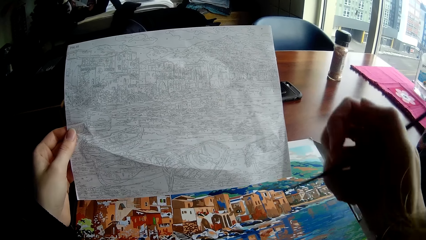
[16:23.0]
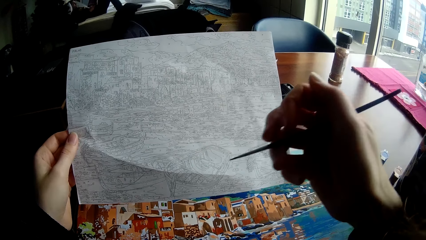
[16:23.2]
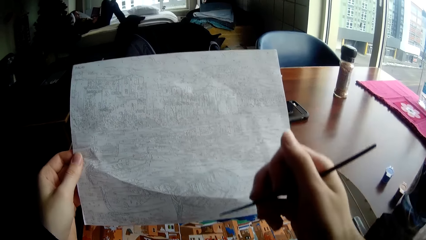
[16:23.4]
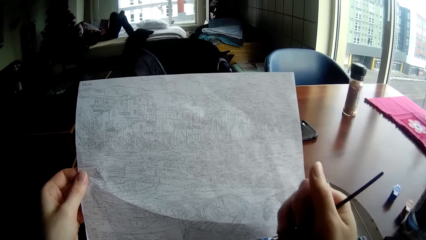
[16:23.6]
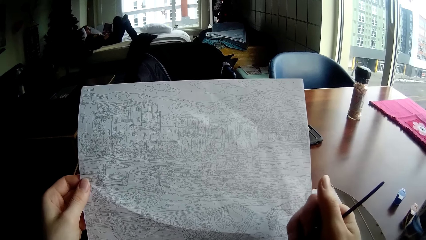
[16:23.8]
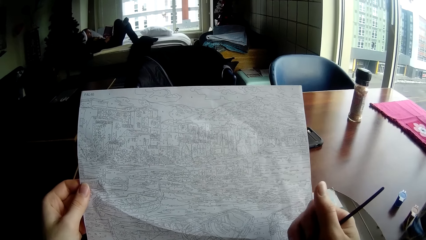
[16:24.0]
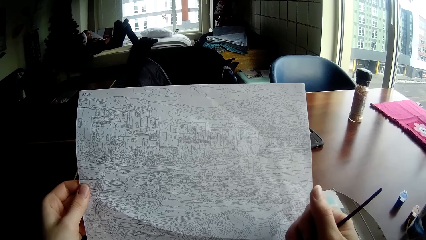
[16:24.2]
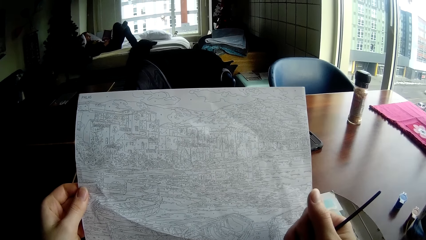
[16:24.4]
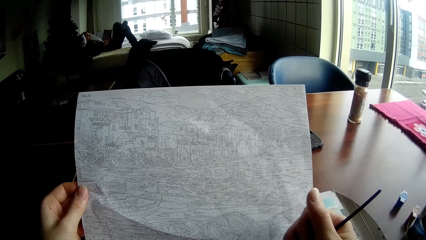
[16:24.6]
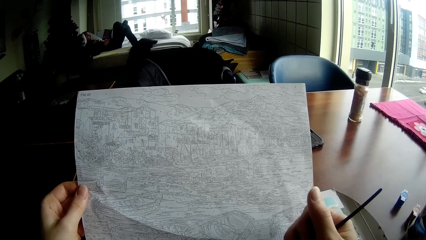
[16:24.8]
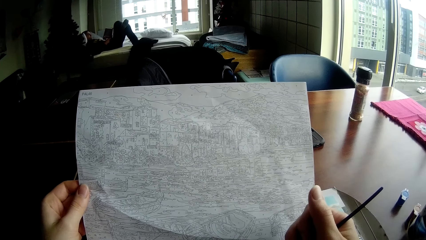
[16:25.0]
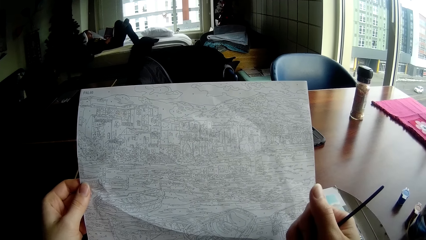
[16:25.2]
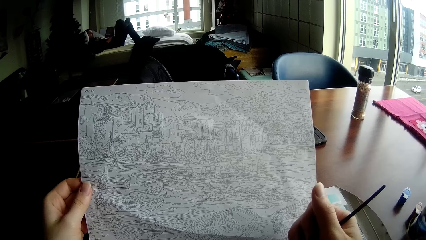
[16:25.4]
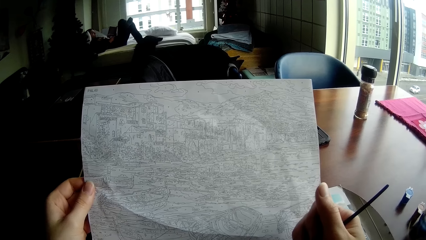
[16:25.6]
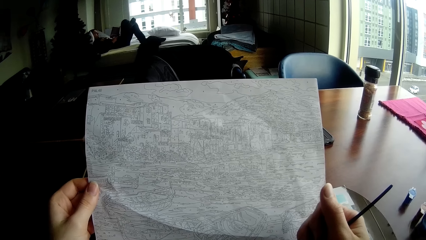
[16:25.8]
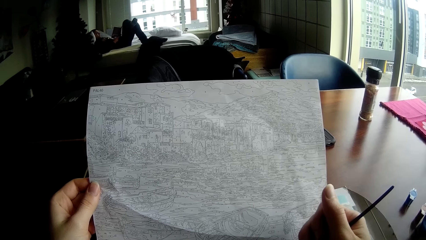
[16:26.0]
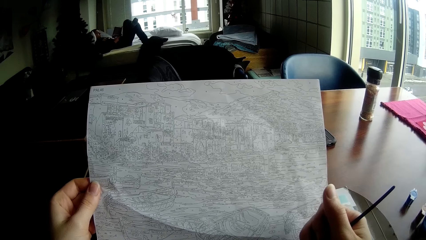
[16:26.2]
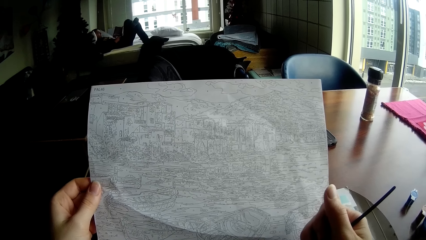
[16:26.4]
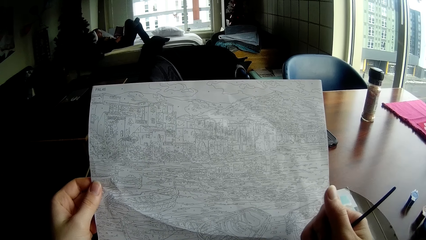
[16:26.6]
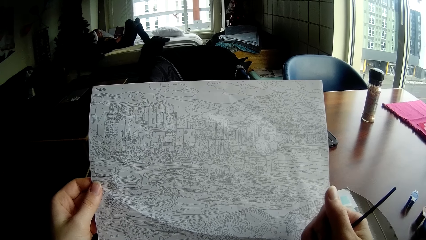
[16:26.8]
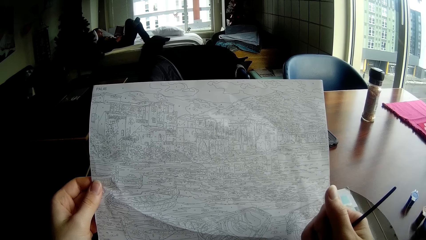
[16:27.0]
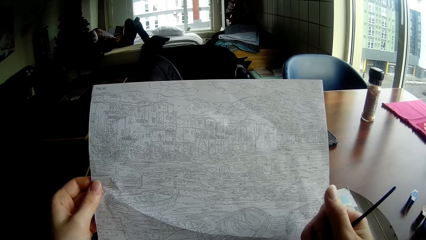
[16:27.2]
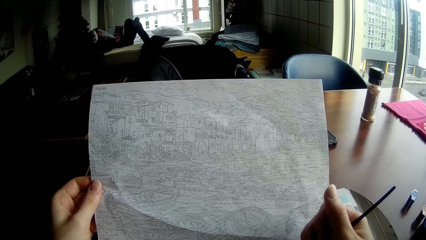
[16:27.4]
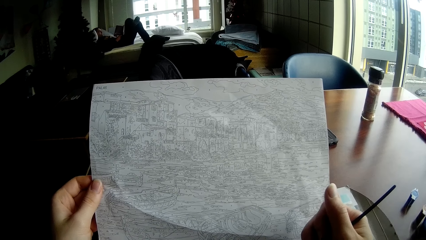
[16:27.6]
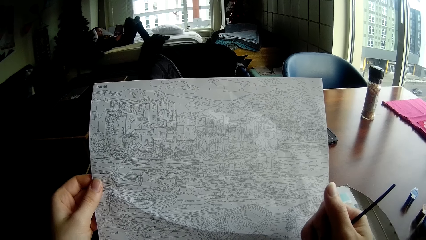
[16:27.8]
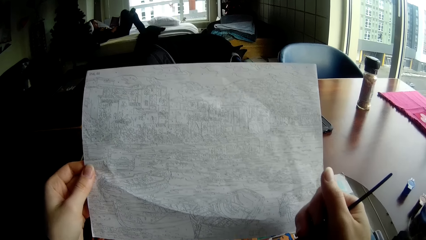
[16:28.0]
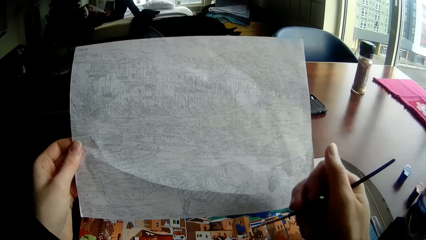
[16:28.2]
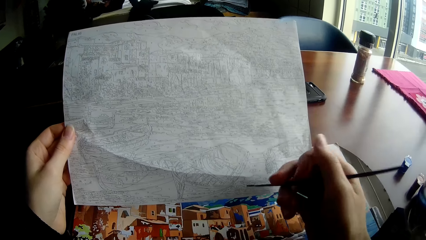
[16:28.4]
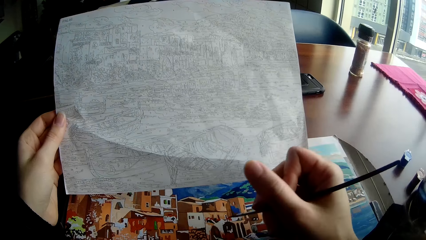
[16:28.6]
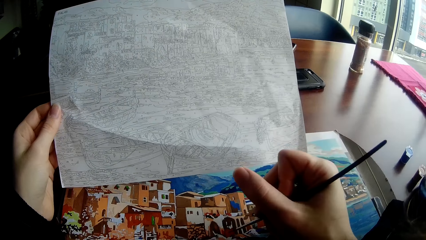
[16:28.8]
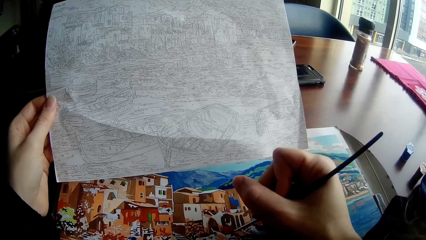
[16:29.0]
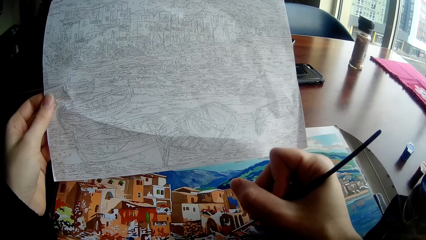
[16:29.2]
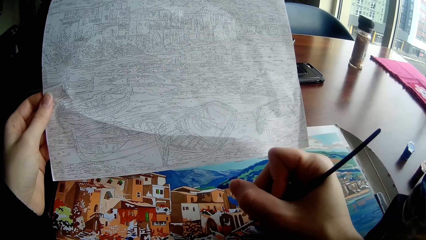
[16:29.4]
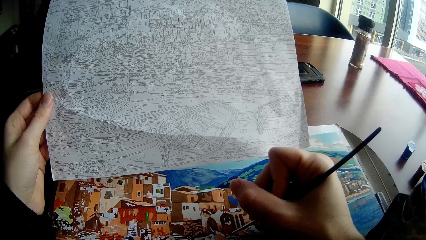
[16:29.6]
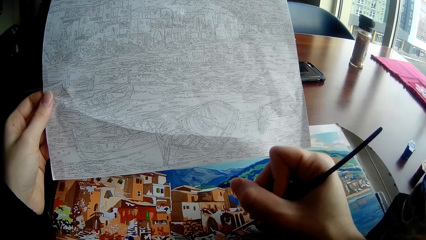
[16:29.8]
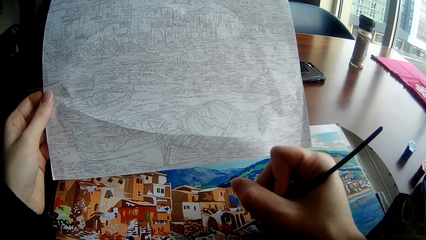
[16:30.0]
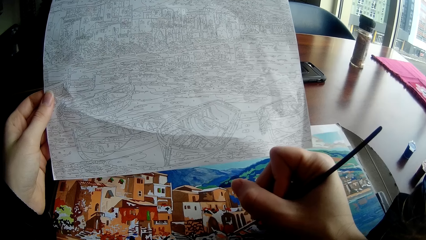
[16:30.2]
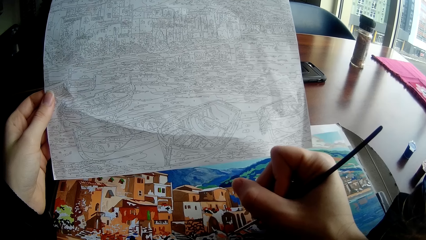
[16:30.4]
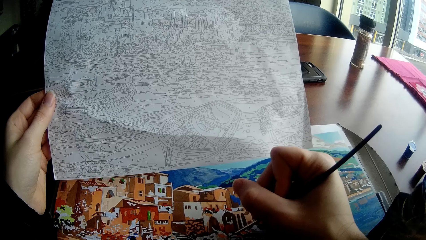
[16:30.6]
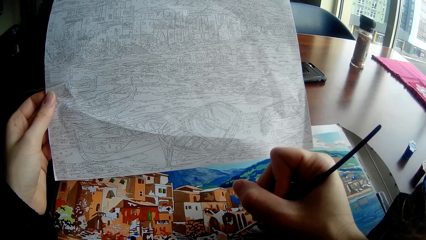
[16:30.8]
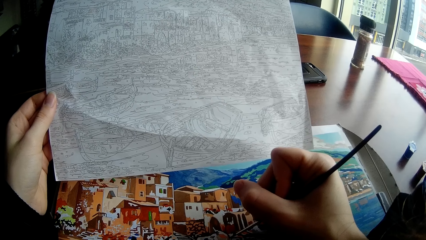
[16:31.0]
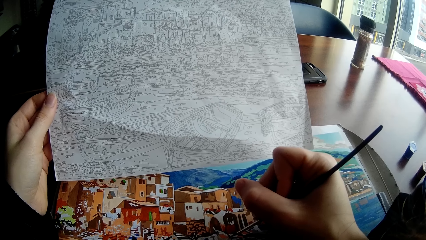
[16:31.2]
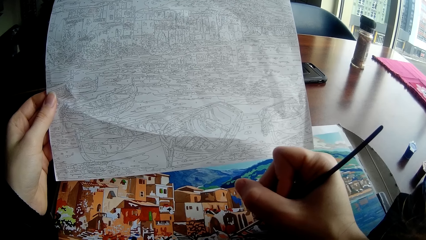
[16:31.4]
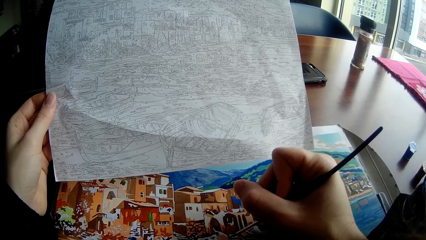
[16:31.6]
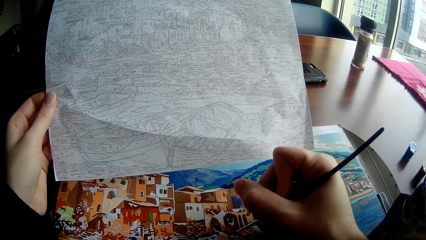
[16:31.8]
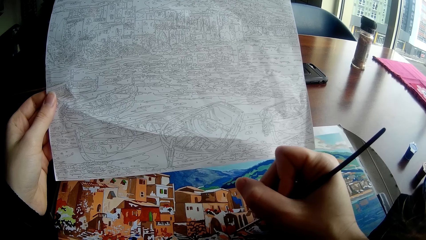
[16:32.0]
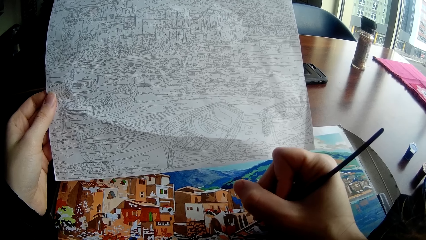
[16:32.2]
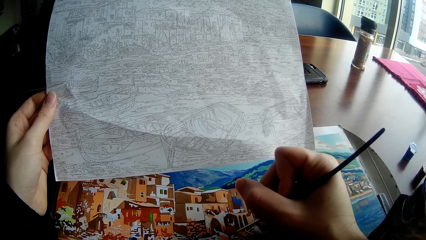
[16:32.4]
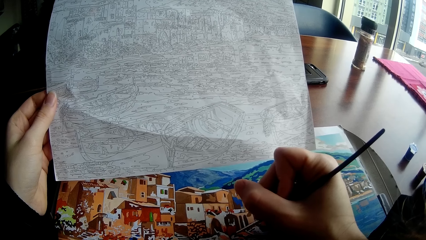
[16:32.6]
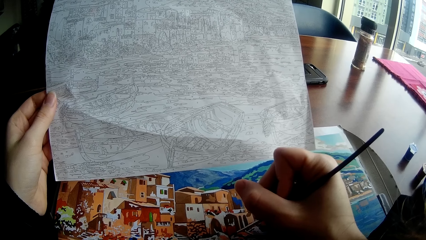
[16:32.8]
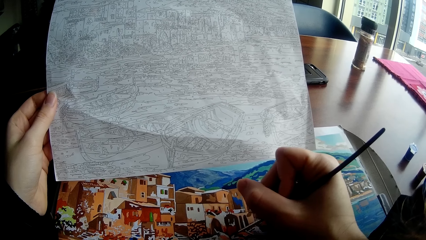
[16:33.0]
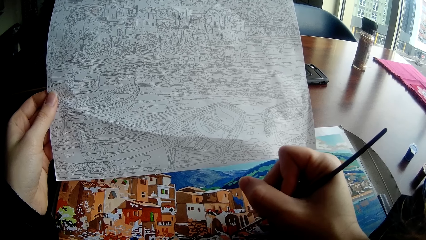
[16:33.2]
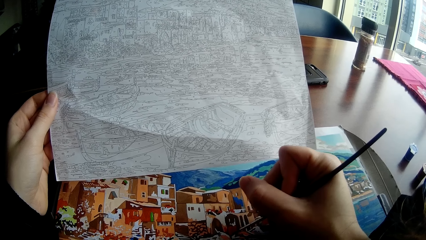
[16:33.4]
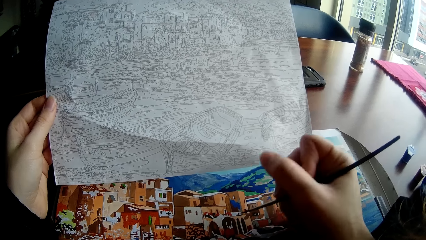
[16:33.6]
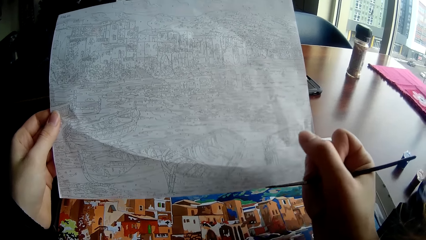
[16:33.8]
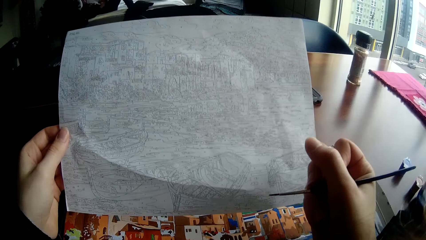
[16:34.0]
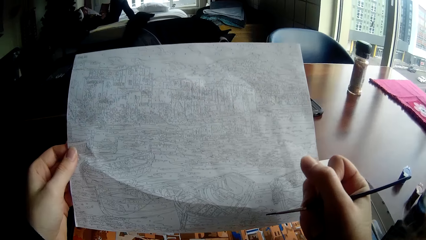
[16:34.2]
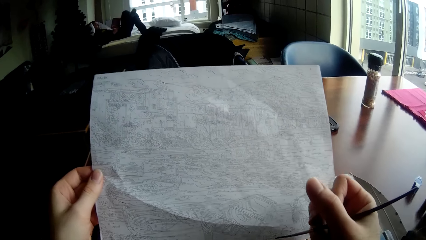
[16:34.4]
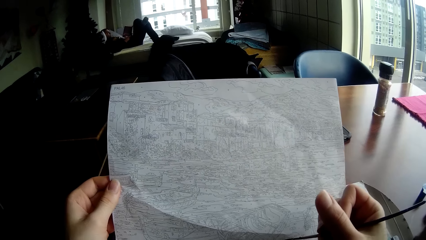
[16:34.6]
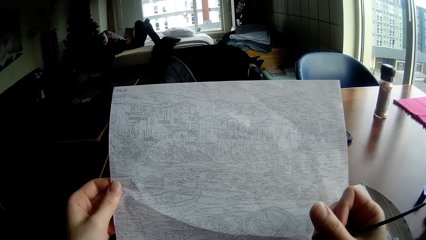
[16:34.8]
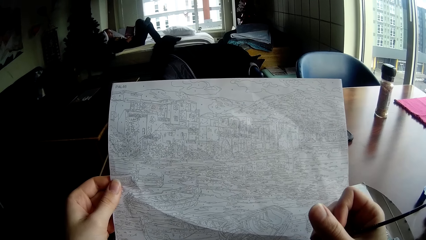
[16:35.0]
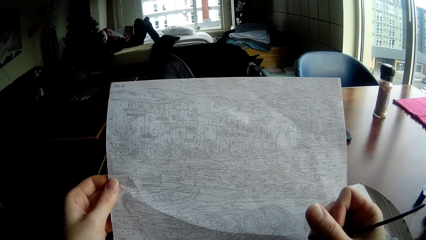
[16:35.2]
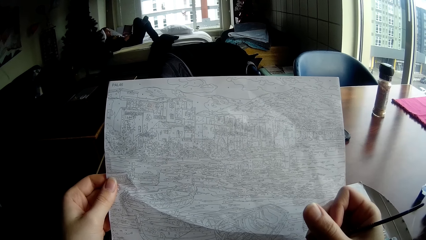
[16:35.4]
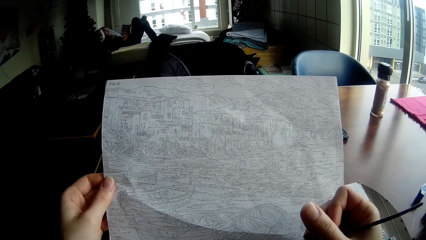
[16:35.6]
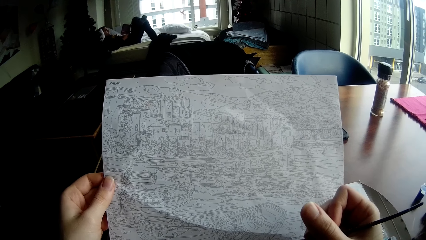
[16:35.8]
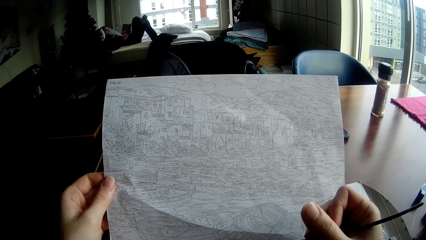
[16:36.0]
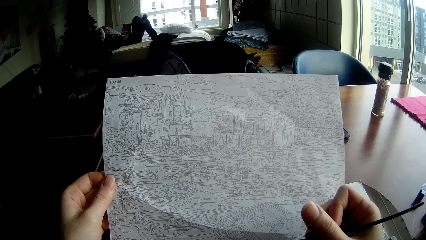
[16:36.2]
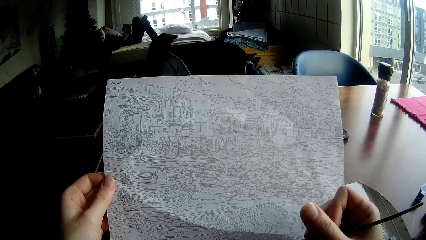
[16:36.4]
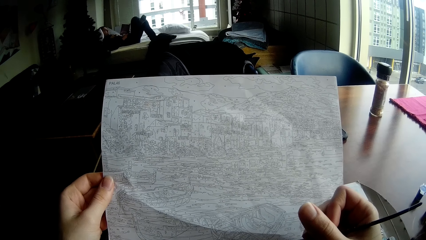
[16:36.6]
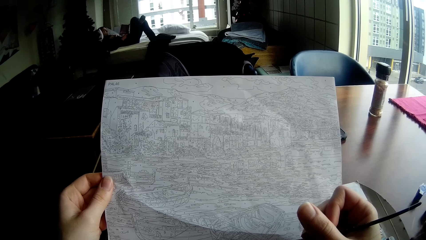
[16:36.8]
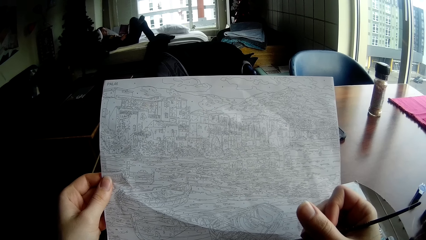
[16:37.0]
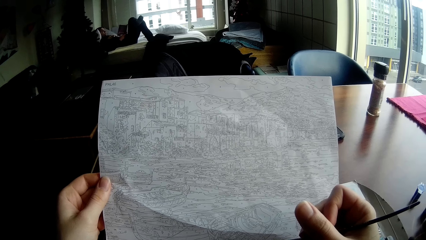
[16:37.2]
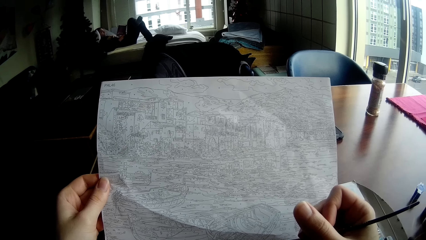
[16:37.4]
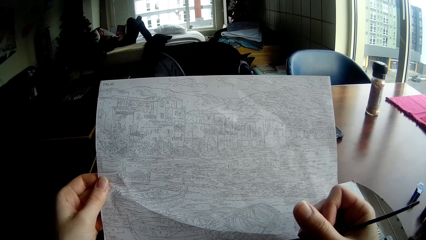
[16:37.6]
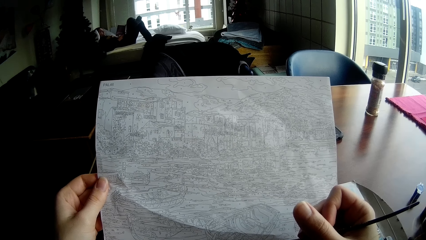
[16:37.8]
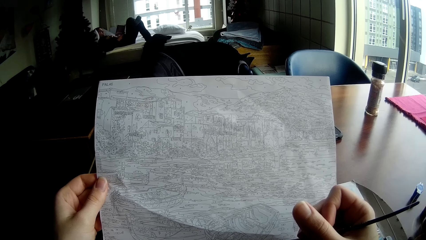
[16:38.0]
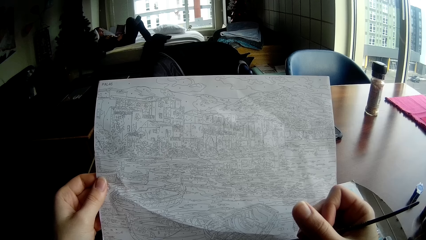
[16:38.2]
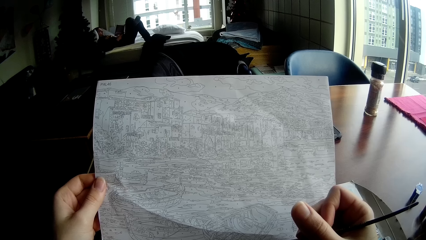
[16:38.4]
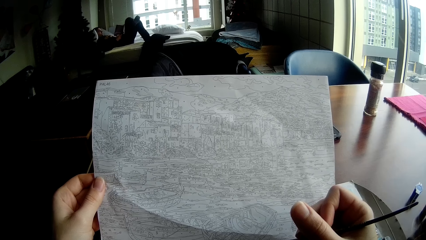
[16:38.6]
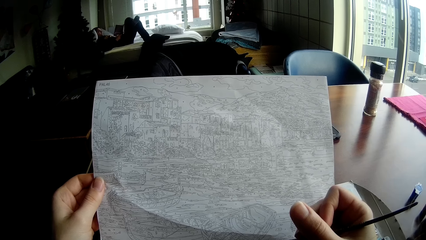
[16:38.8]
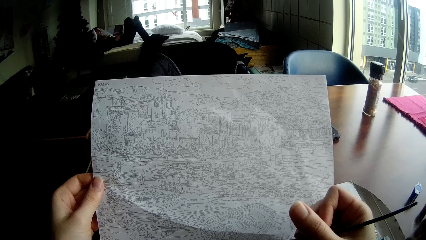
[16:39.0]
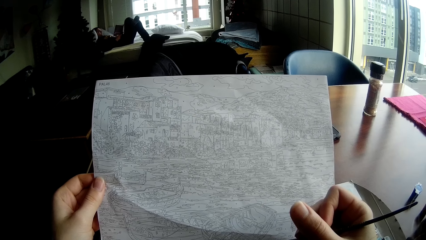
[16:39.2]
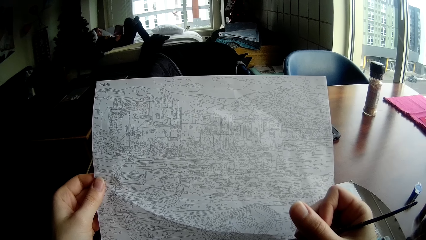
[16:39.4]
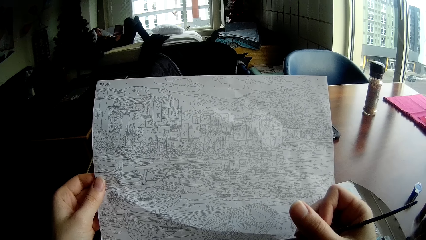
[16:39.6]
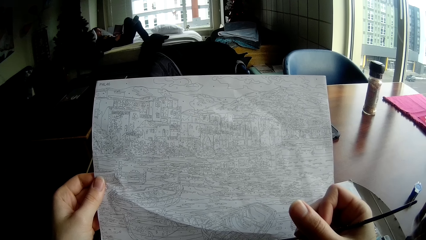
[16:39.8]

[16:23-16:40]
The camera wearer looks at the paper draft of the art work.
